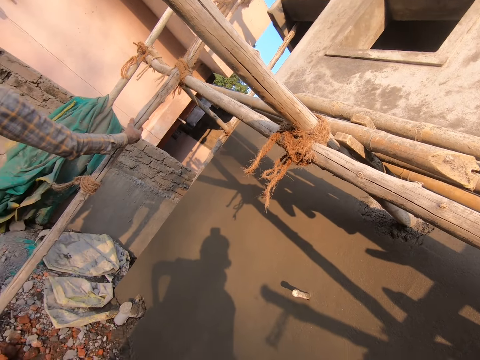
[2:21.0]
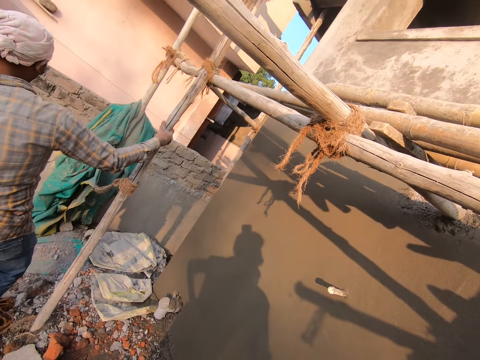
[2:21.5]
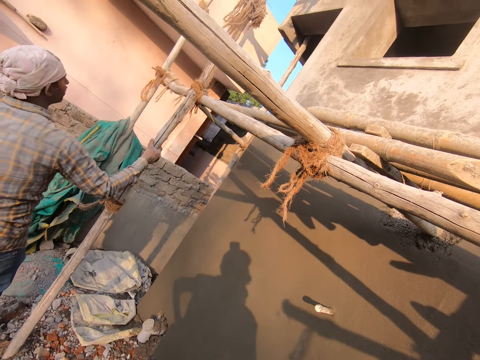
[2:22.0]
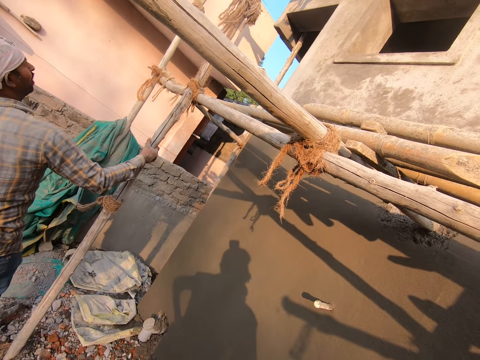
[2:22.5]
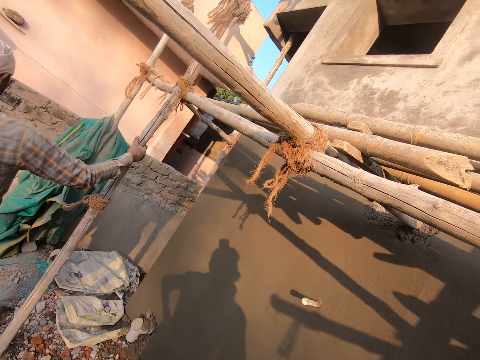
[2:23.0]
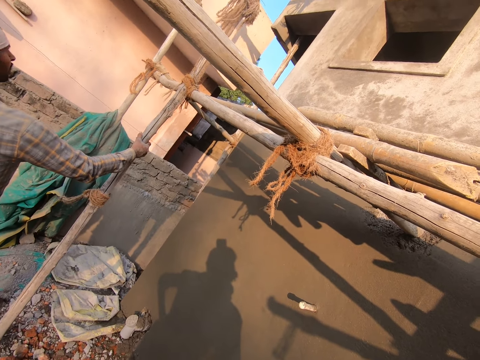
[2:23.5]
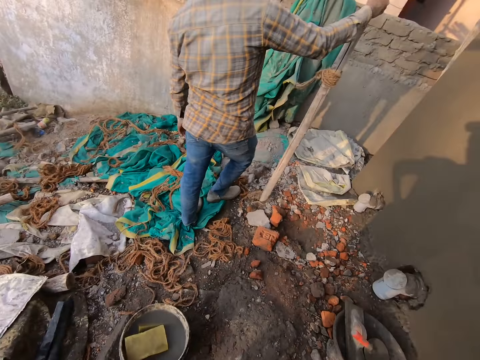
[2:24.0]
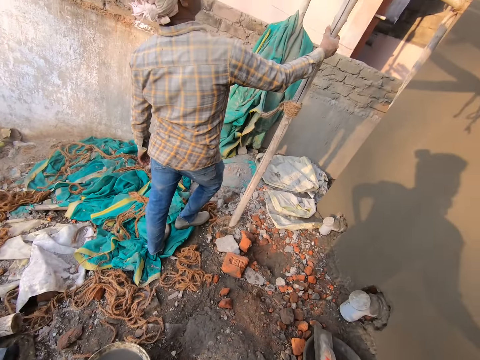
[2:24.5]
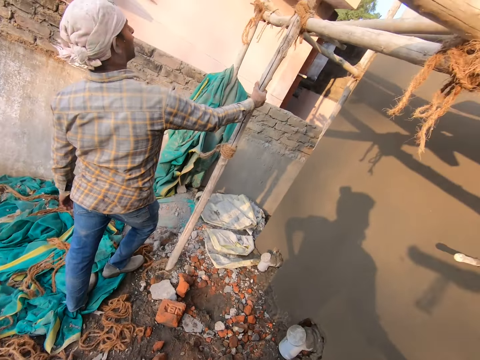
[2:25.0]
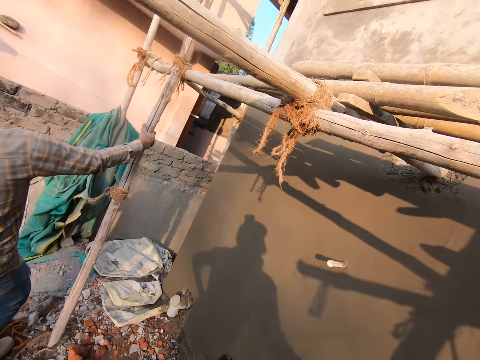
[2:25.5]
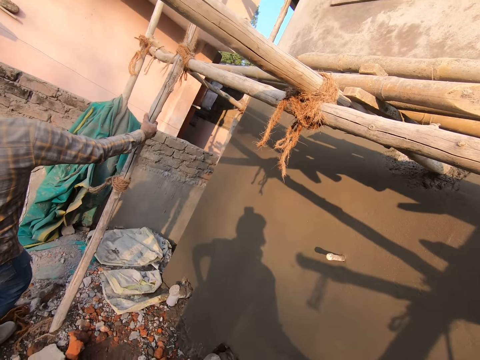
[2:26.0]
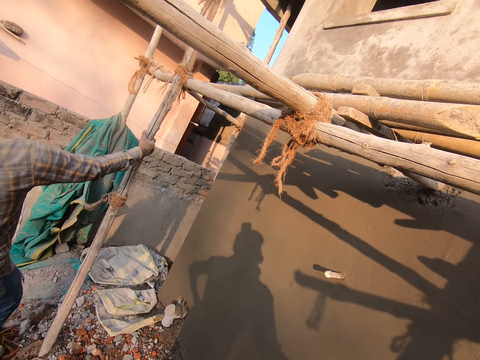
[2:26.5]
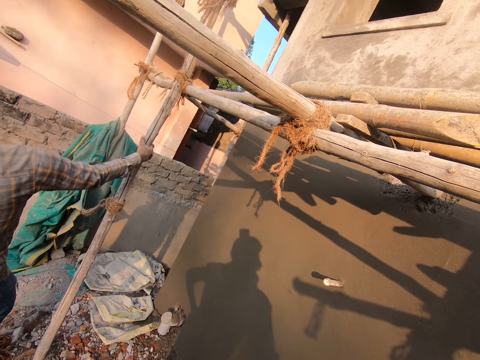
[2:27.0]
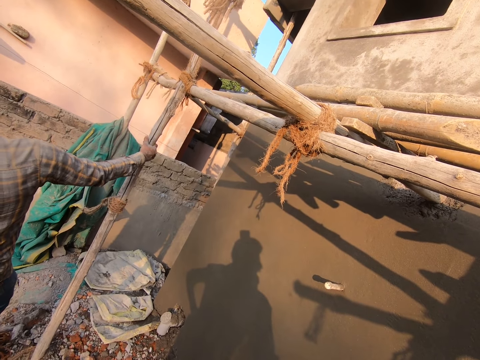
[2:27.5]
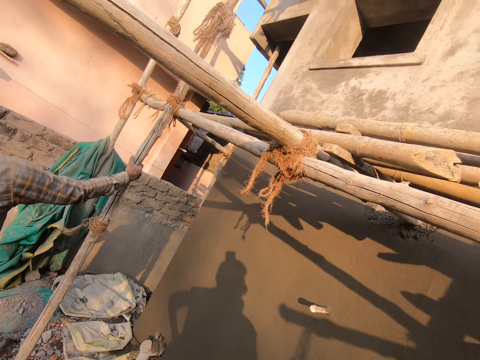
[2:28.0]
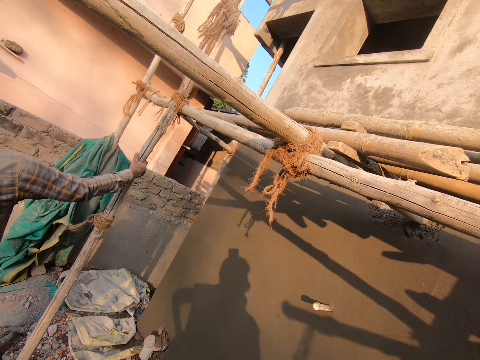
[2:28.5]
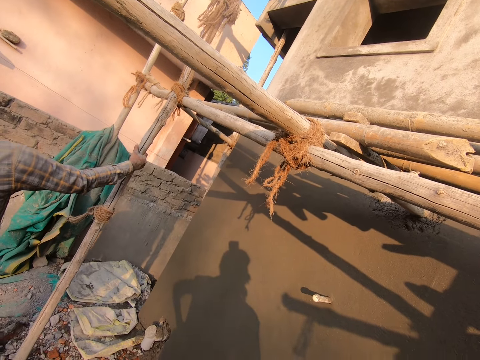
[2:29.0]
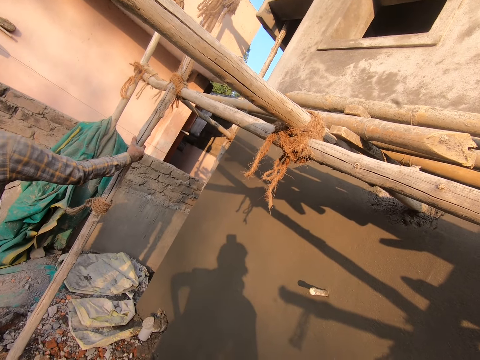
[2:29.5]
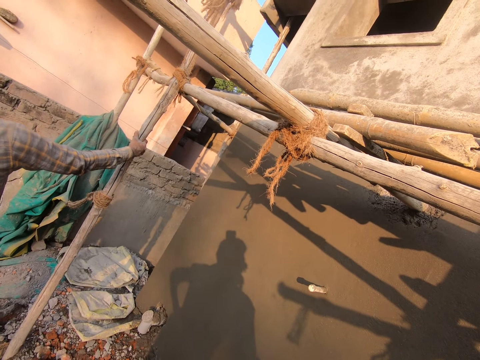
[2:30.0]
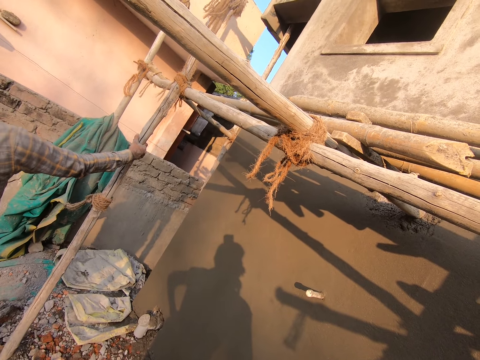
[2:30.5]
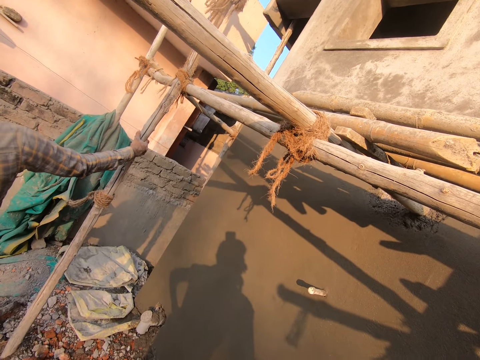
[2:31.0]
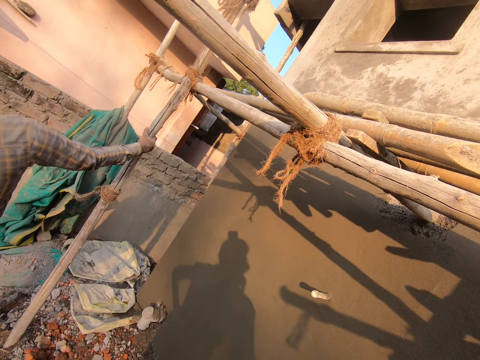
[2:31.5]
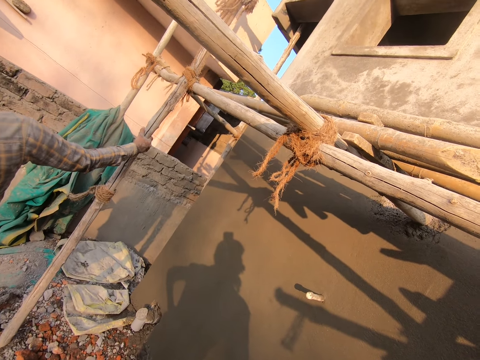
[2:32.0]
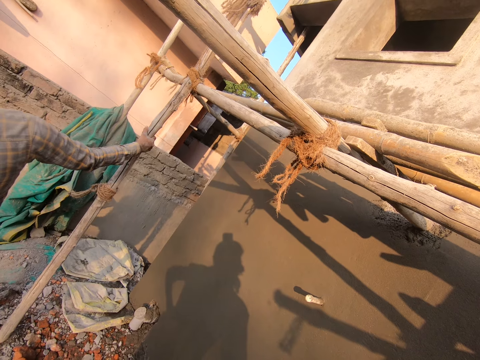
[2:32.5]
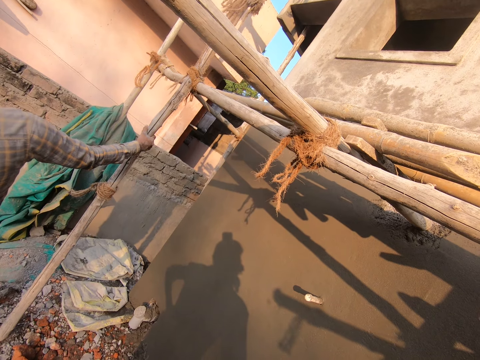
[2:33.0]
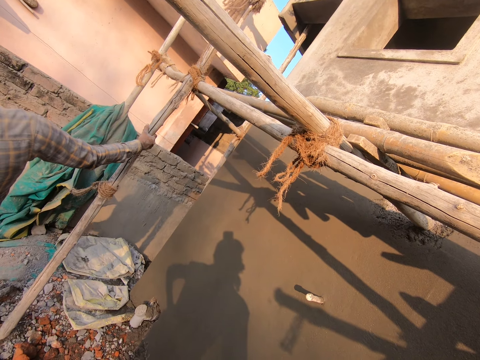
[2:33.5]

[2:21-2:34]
A person holds the timber with the right hand. The camera wearer looks around. They stare at the wall.

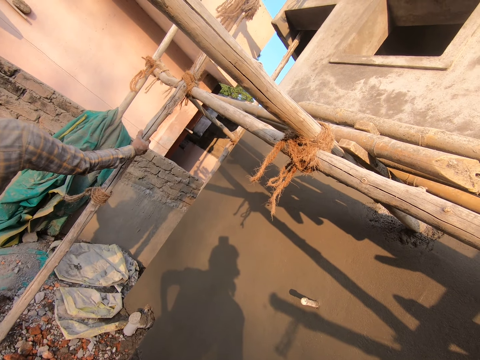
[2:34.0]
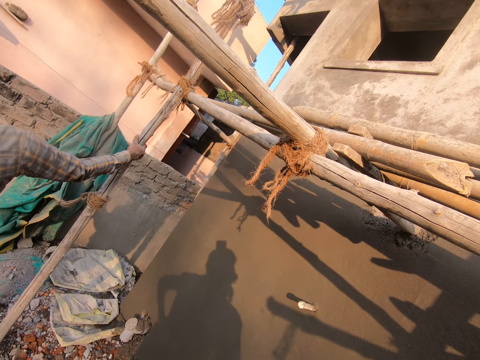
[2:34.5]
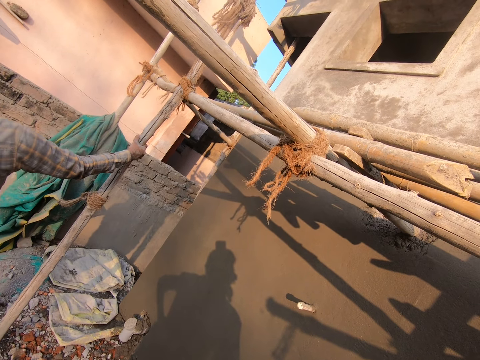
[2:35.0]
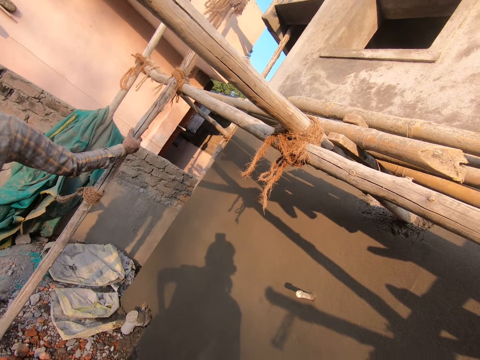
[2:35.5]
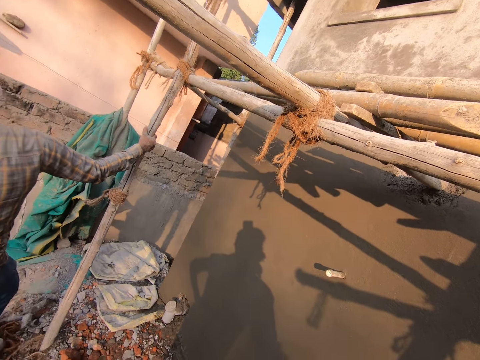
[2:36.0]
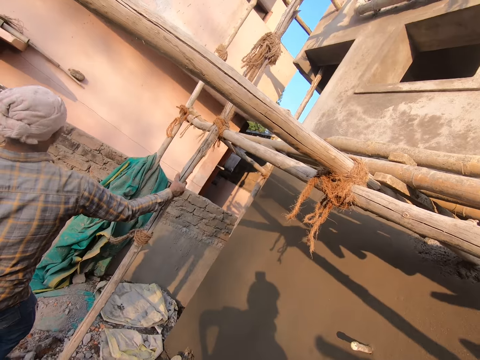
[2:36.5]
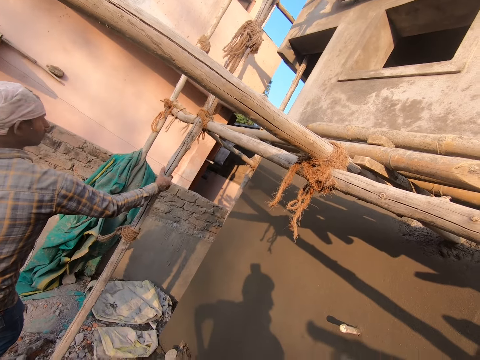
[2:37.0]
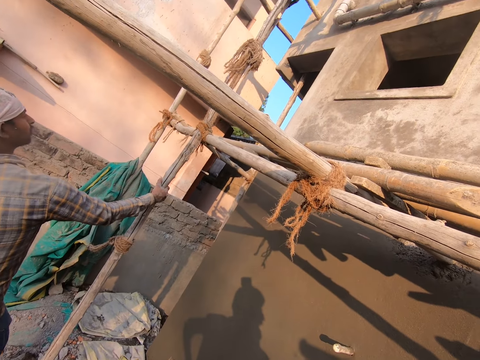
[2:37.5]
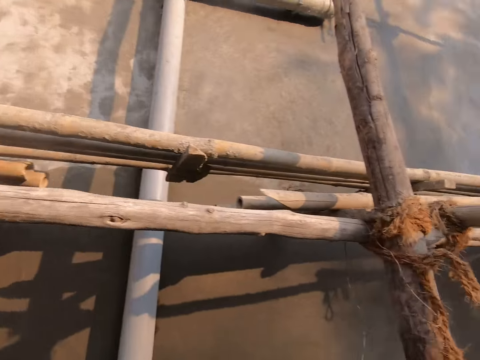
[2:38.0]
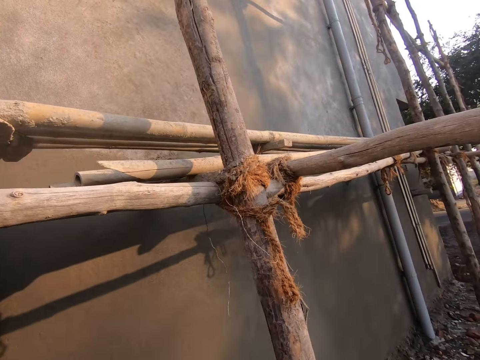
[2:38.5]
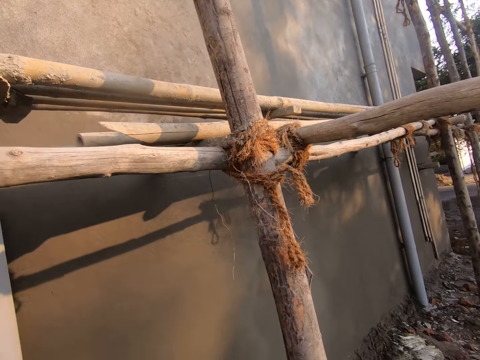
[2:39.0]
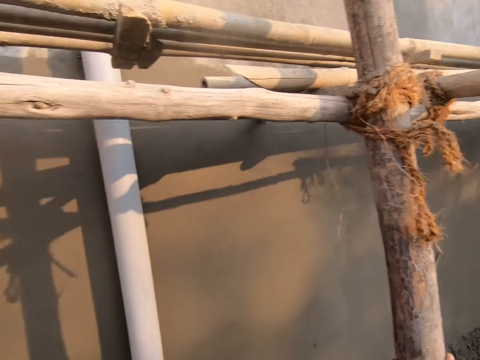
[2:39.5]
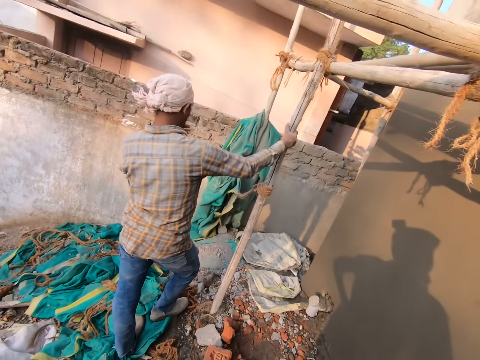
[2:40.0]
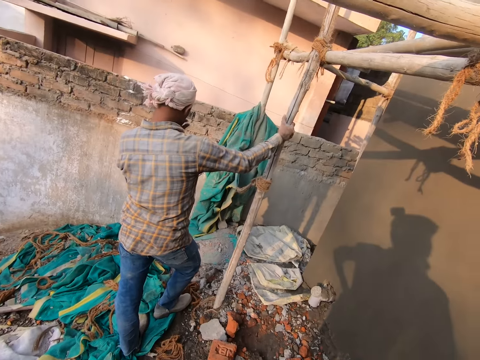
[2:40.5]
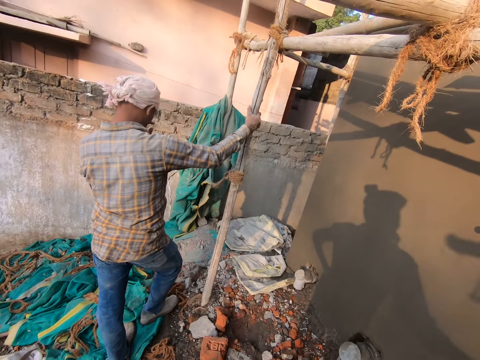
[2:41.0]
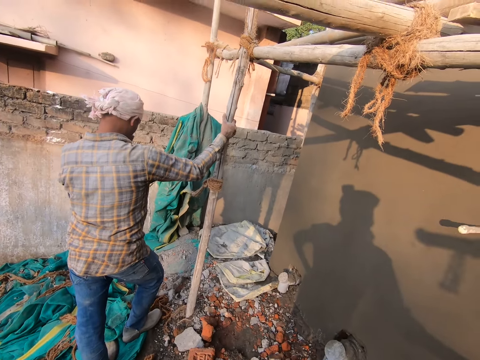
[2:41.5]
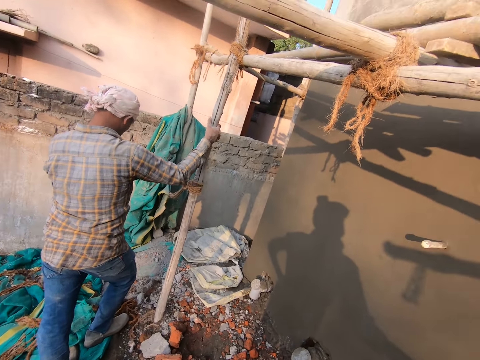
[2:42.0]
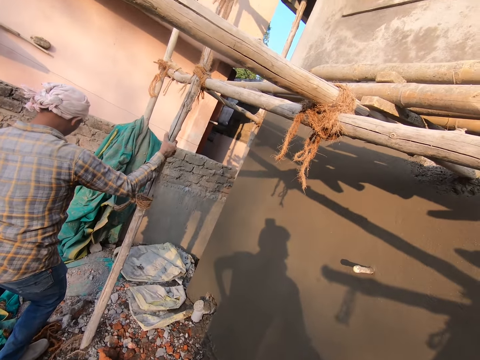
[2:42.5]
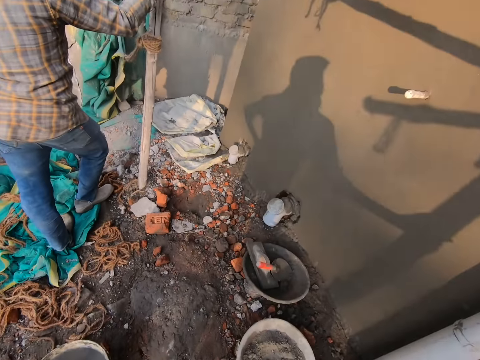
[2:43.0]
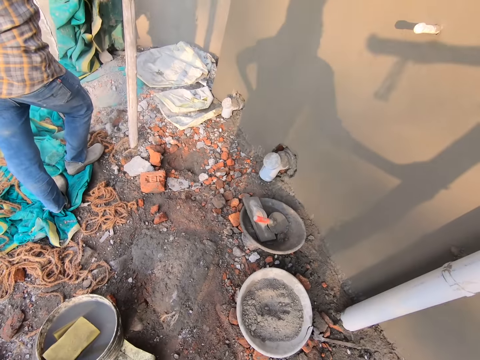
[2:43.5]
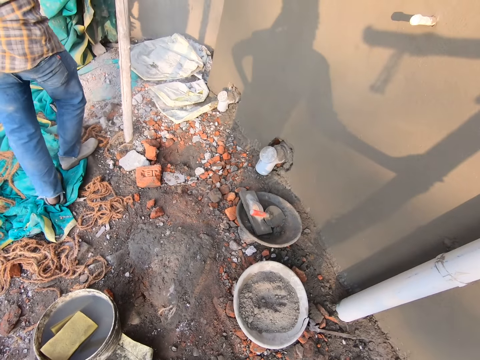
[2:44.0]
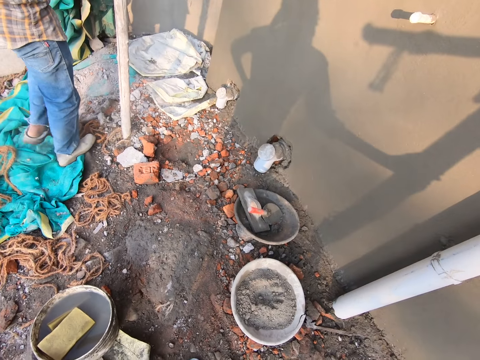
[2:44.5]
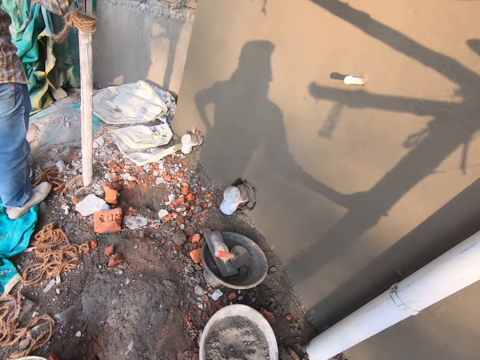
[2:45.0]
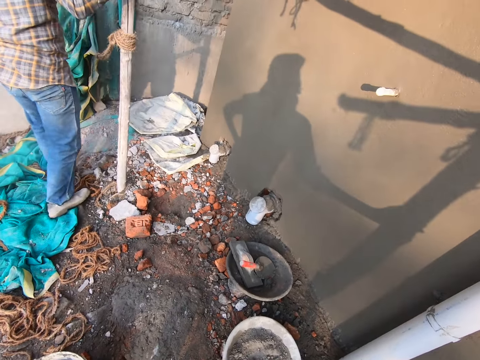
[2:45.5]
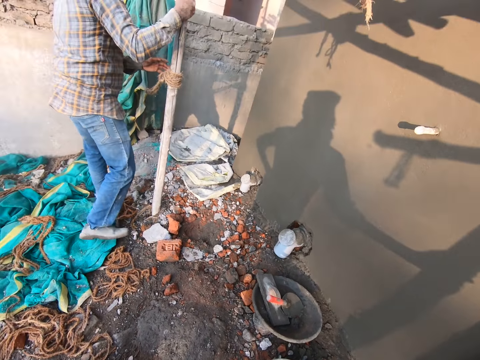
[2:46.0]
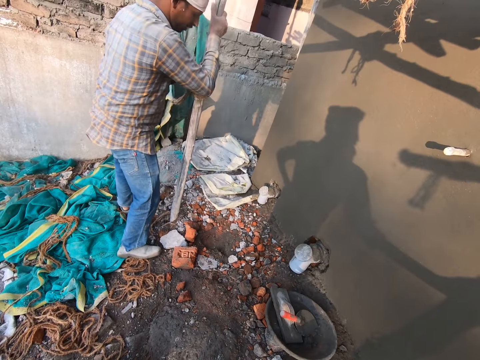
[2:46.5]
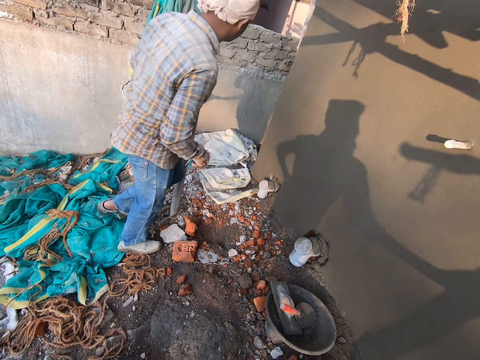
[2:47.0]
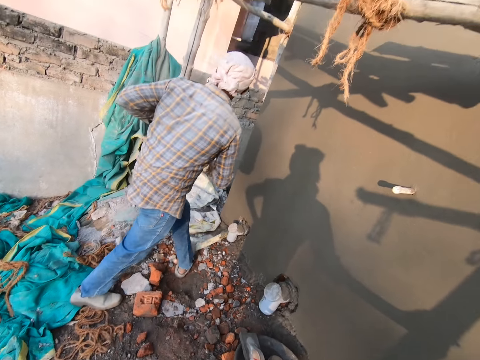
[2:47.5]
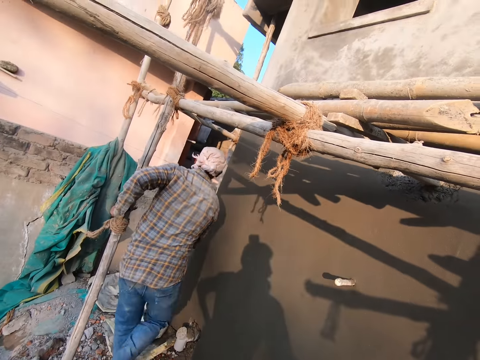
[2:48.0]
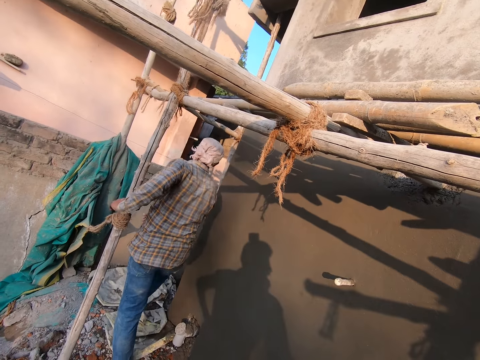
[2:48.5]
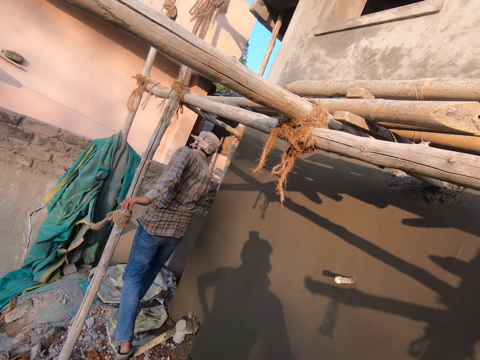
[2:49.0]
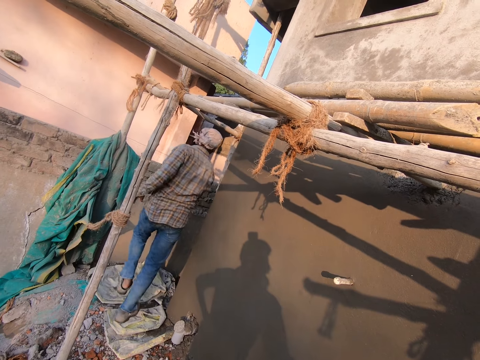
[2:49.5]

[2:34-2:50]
The camera wearer talks to a man. They turn towards the sack of cement. They talk to the man. They turn towards the man. The man talks to the camera wearer. The man holds a part of the scaffold with both his hands and walks towards the house.
